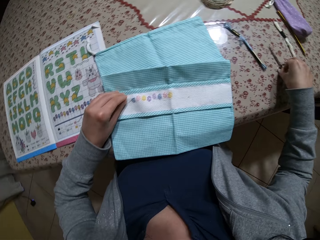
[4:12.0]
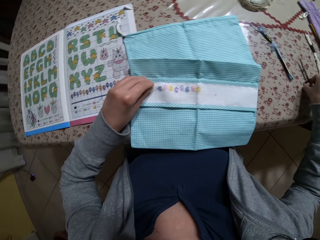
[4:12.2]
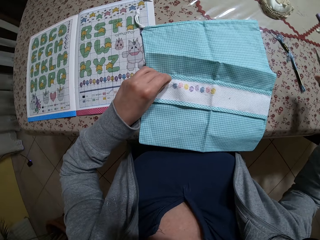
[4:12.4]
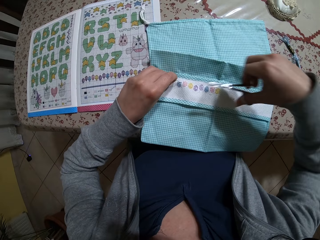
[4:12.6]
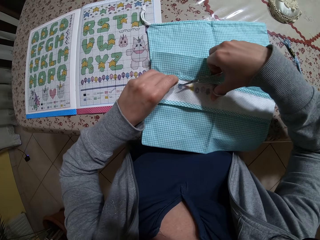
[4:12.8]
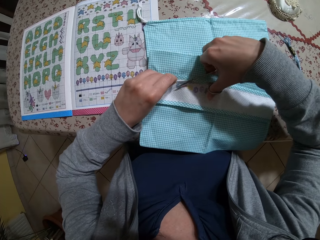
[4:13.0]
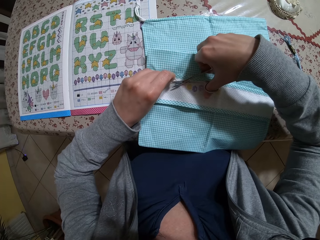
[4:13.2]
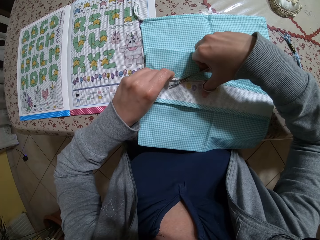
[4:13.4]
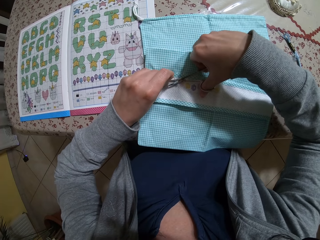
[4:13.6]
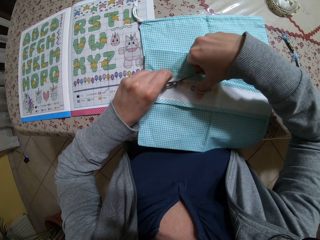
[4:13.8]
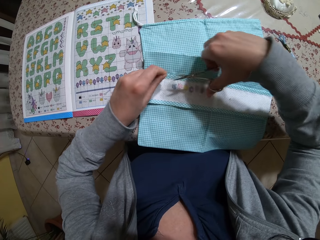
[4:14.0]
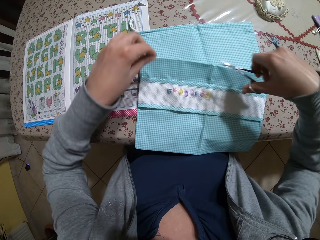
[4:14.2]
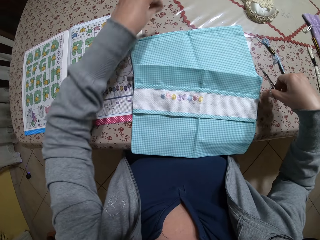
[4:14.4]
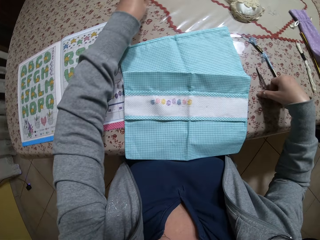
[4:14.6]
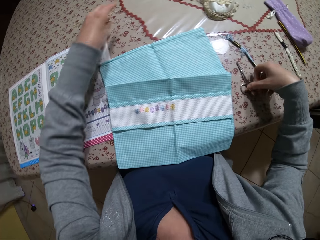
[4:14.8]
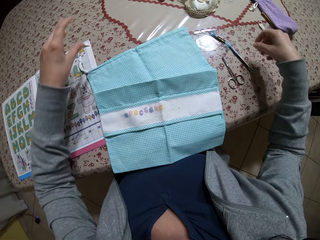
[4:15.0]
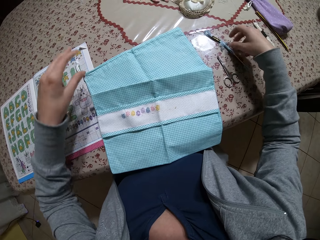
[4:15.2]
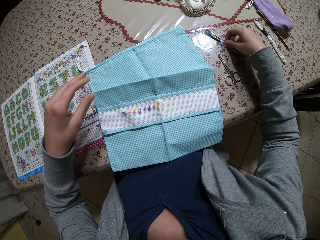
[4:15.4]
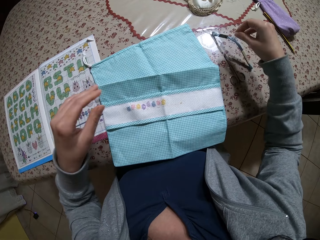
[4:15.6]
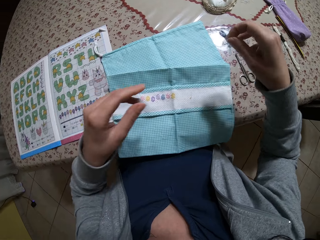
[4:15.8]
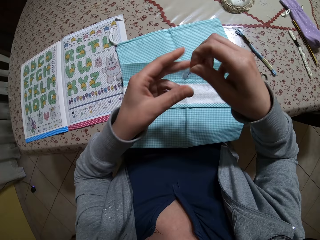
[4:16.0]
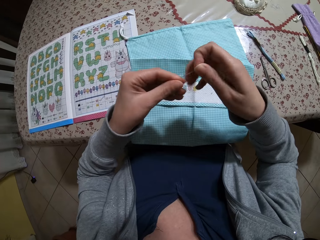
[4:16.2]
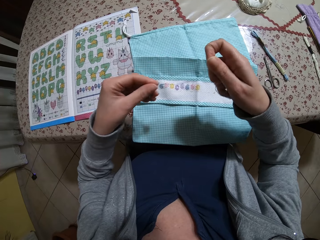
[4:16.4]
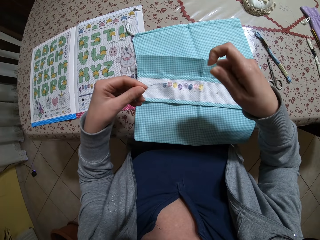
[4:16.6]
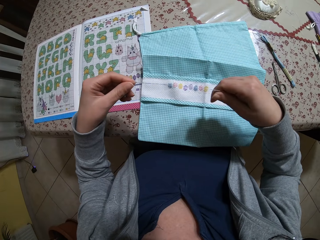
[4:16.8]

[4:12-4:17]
The camera wearer picks up small scissors from the table with her right hand. She trims off the thread on the fabric with the scissors in her right hand. She drops the thread on the table with her left hand. She drops the scissors on the table with her right hand. She picks up the embroidery thread on the table with her right hand. She pulls out thread from the embroidery thread with both hands.

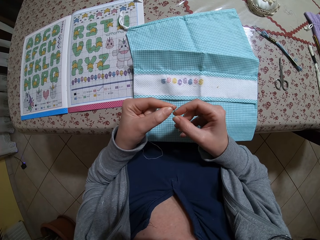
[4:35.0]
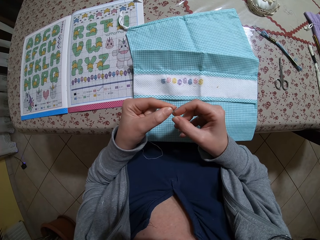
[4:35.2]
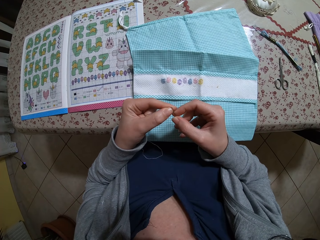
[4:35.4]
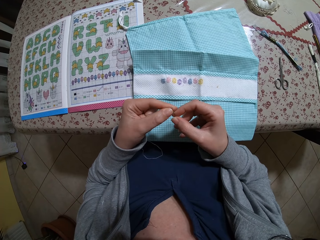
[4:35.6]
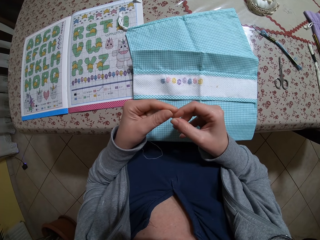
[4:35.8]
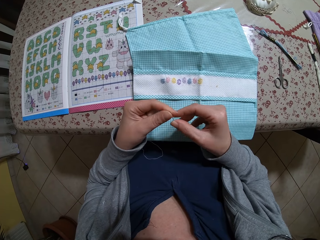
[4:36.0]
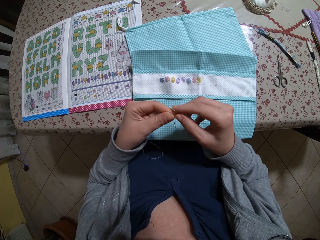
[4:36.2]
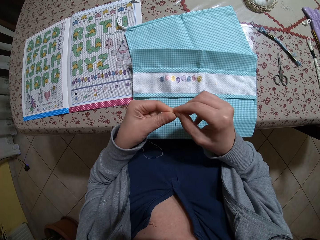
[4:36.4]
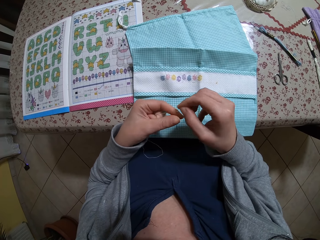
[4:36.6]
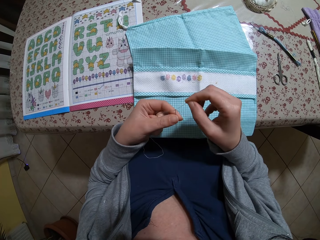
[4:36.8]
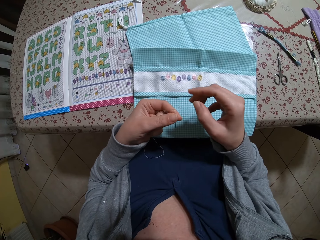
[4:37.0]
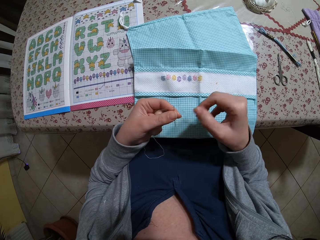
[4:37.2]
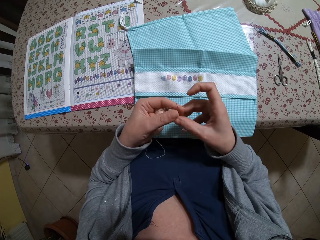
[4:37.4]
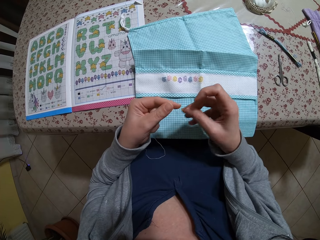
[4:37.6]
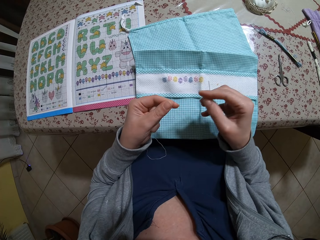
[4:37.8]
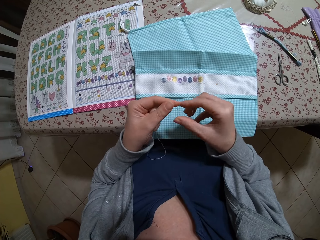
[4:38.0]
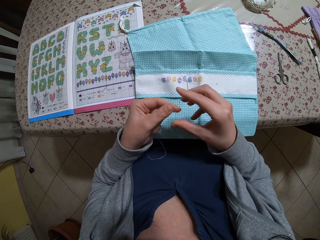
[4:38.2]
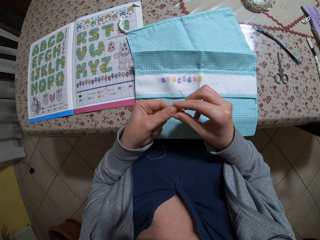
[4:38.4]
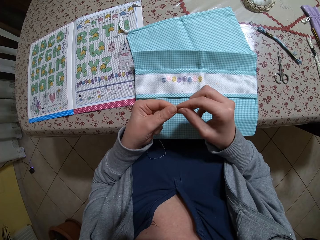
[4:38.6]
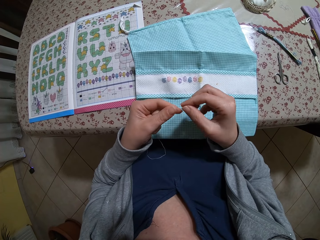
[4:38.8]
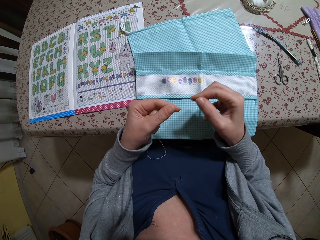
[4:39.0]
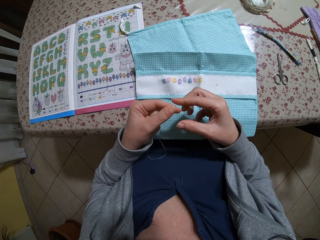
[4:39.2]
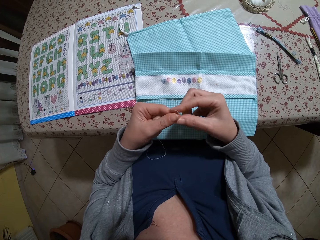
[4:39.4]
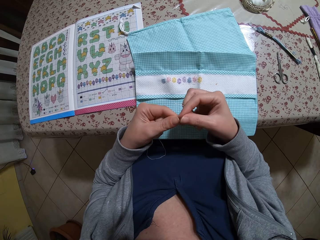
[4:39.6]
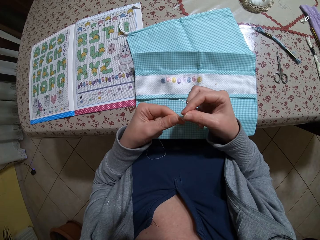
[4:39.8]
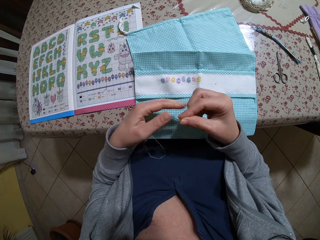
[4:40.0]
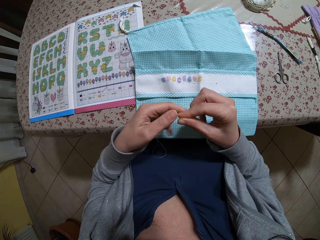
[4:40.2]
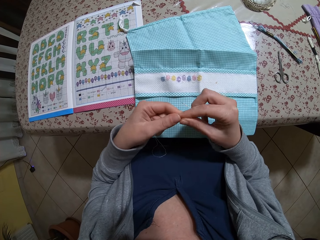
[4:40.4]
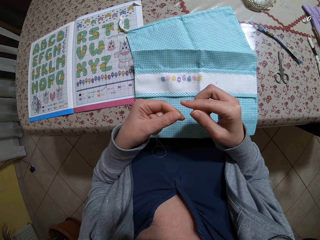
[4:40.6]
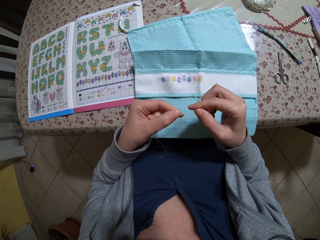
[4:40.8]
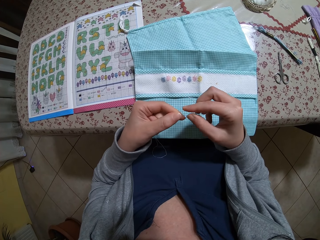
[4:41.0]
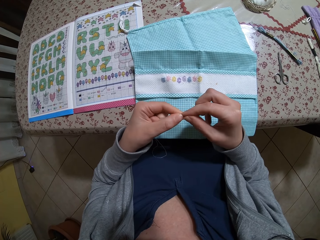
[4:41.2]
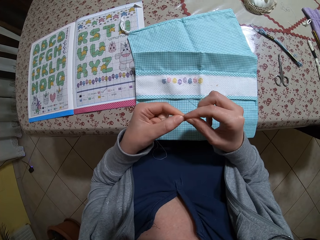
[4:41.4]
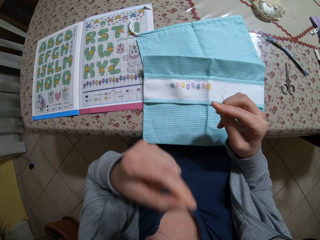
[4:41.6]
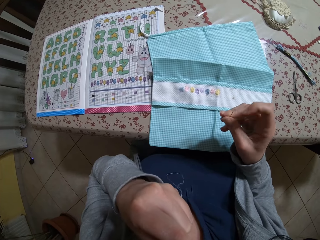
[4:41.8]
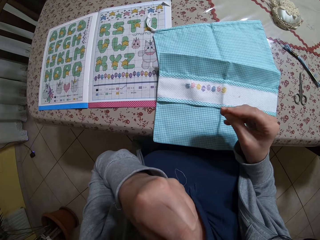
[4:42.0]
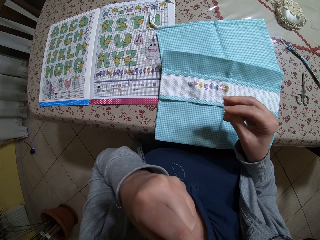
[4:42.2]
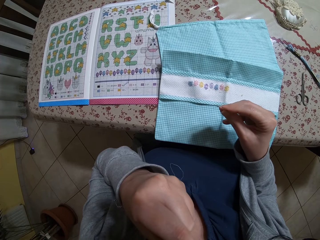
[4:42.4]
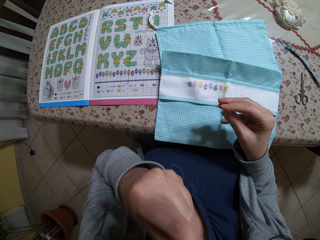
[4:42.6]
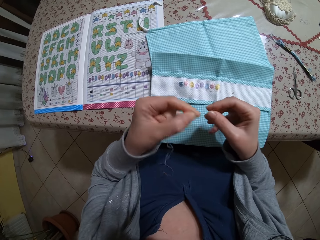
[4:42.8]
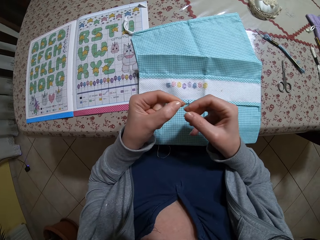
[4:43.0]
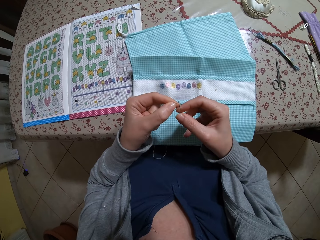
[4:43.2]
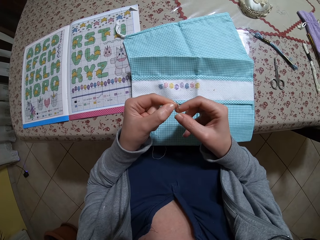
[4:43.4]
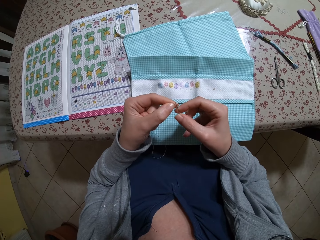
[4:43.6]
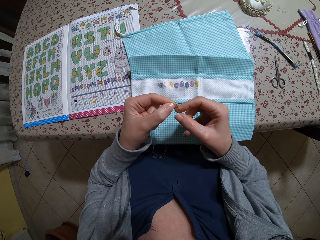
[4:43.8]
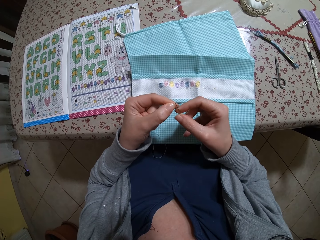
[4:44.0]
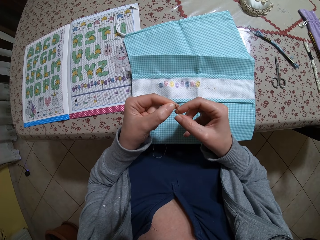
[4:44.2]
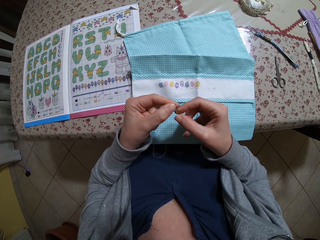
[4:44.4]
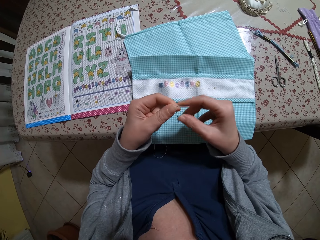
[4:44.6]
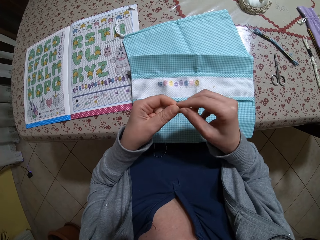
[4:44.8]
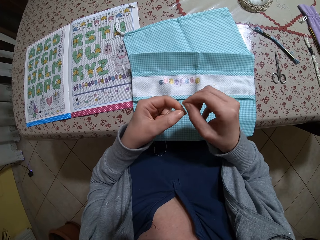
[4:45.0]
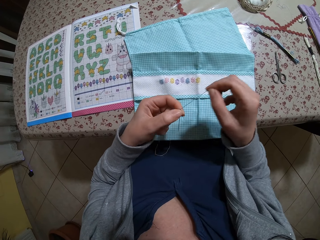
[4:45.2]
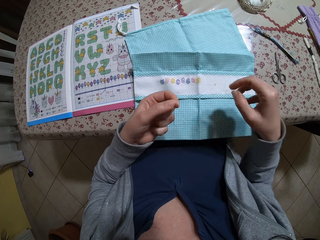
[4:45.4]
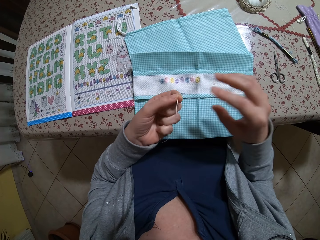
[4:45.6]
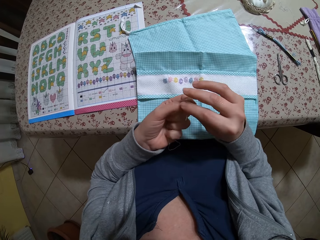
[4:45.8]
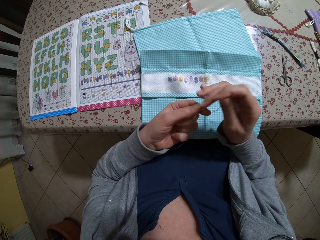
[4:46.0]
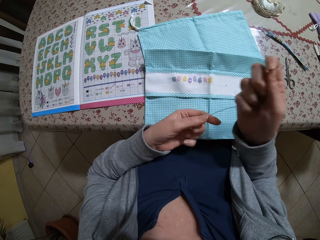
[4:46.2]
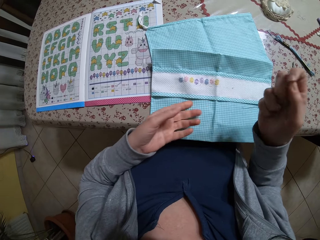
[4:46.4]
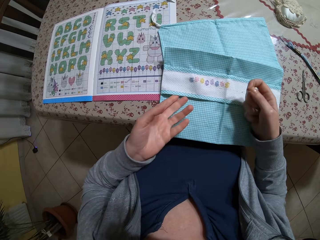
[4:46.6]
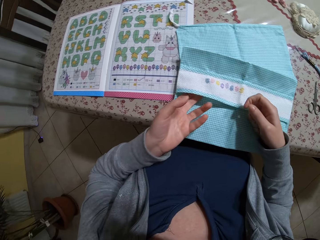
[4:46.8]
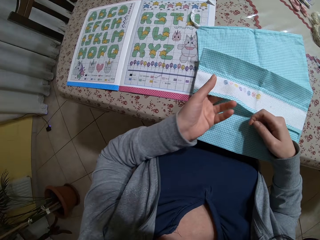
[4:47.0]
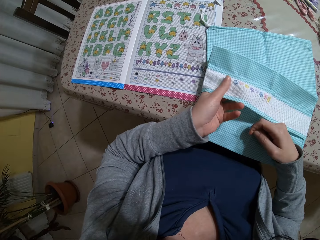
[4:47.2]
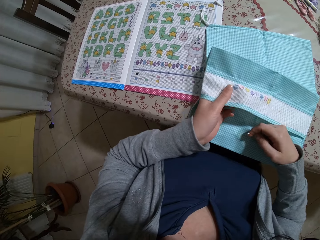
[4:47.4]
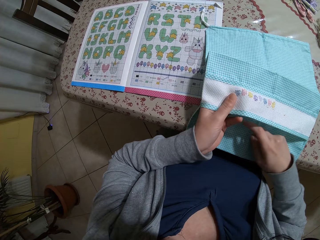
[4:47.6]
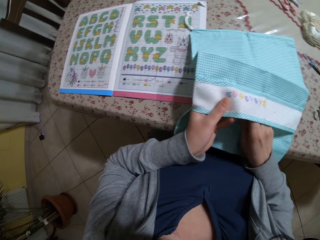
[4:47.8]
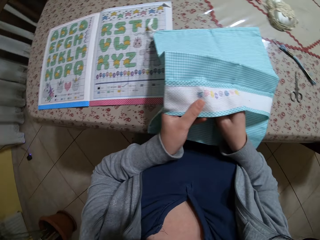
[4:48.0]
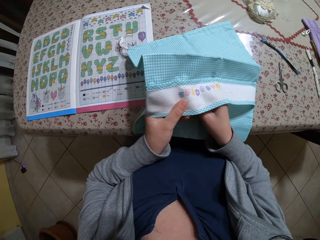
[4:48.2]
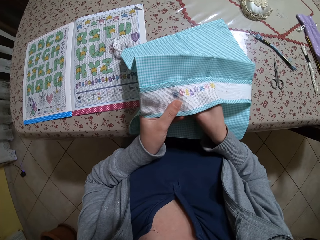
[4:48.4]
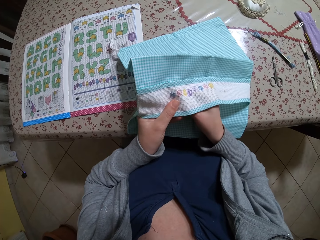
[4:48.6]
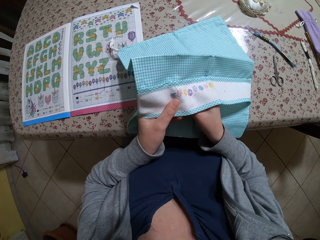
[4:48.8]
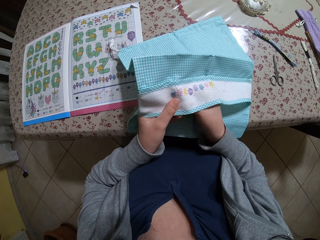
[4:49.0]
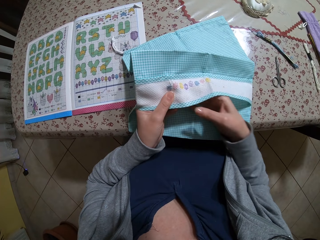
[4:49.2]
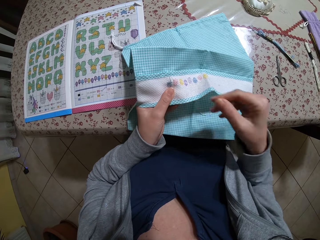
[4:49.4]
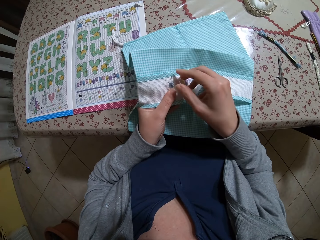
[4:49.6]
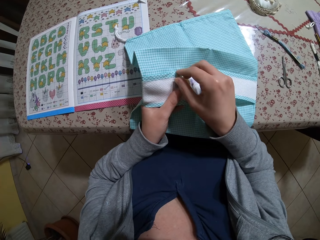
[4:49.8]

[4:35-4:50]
The camera wearer holds the needle in her left hand. She pulls the thread with her right hand. She passes the needle from her left hand to the right hand. She adjusts the thread with both hands. She puts the thread in her mouth with her left hand. She threads the needle in her right hand with the thread in her left hand. She pulls the thread. She holds a napkin on the table with her left hand. She puts the thread in the other hand. She takes the piece of cloth on the table. She sews the napkin on the table with the needle and thread in her right hand.
